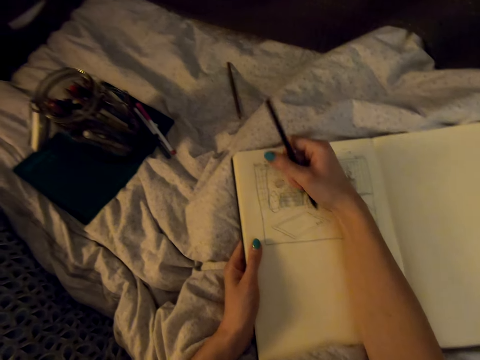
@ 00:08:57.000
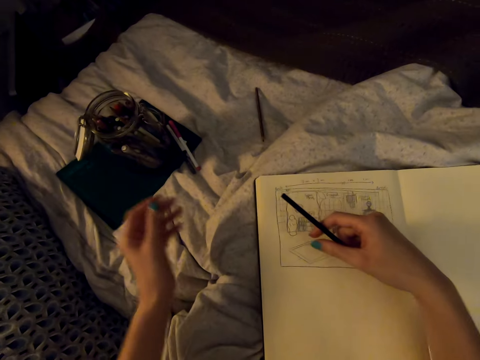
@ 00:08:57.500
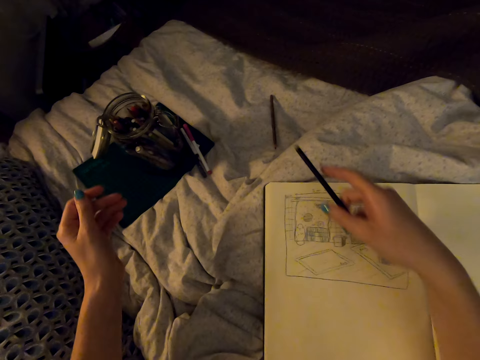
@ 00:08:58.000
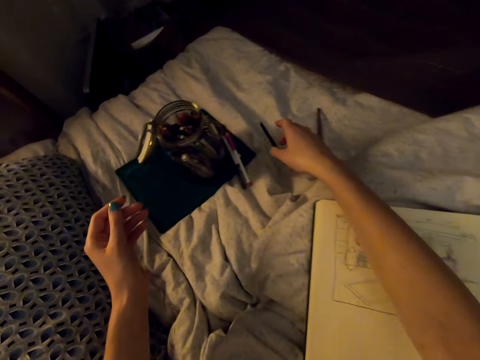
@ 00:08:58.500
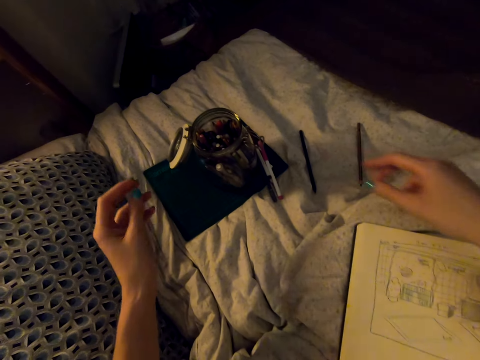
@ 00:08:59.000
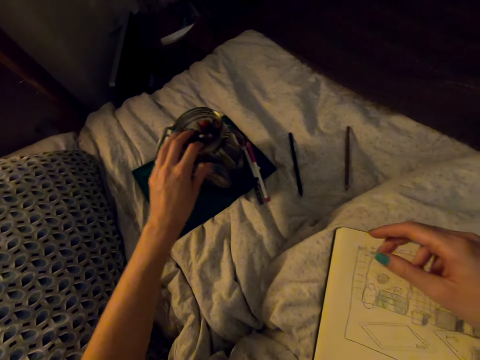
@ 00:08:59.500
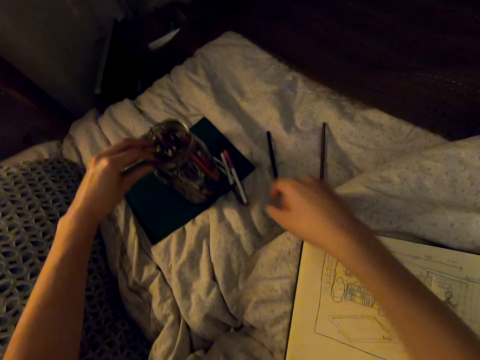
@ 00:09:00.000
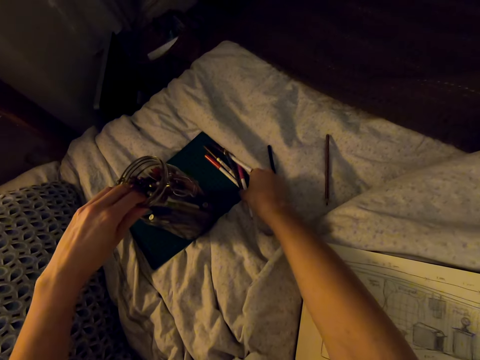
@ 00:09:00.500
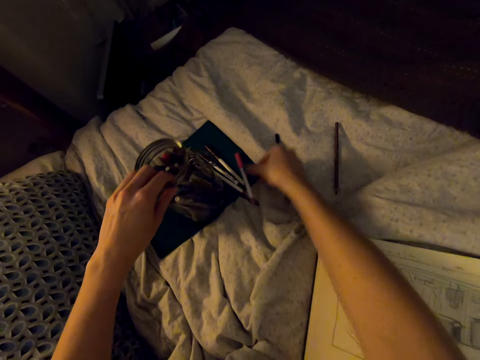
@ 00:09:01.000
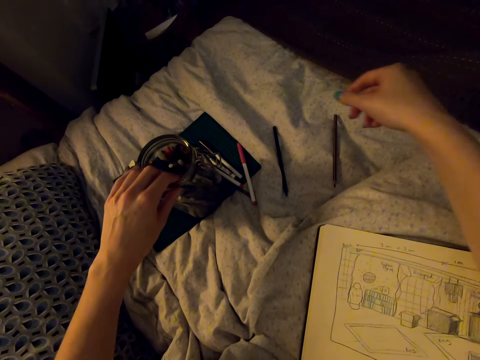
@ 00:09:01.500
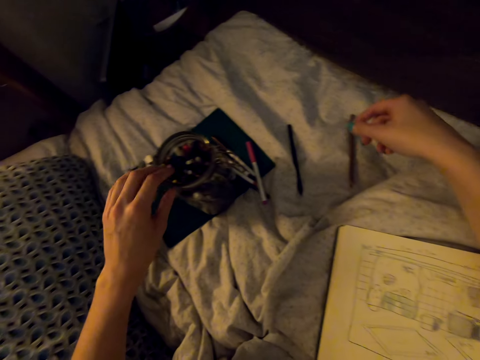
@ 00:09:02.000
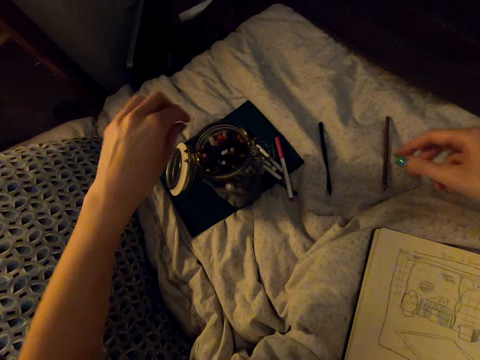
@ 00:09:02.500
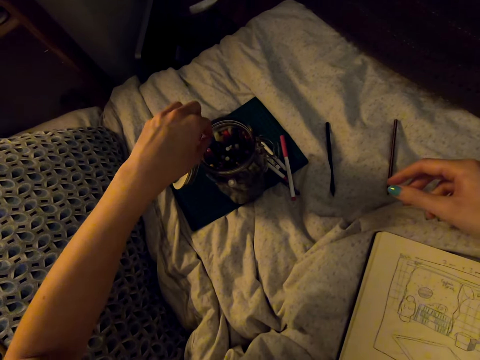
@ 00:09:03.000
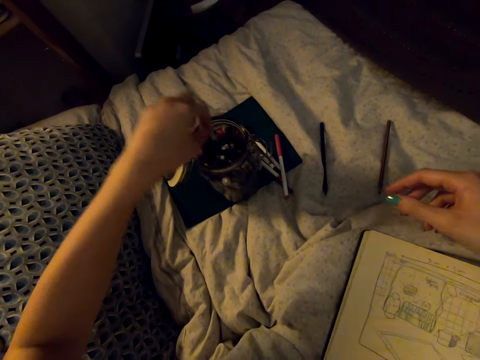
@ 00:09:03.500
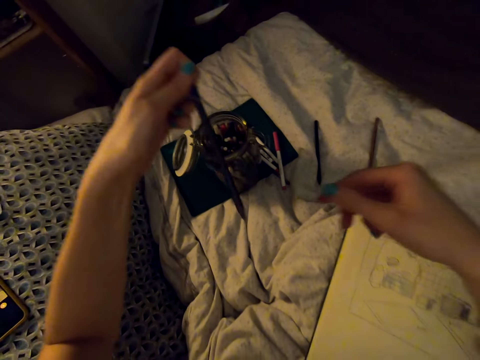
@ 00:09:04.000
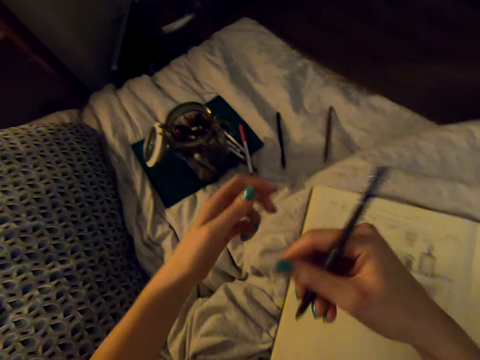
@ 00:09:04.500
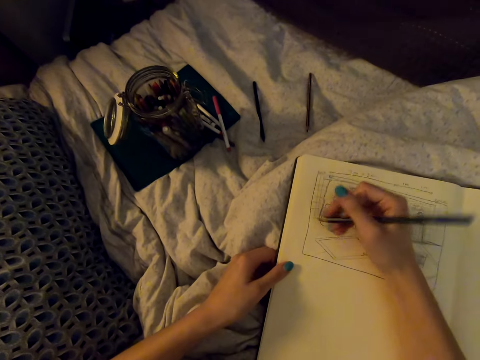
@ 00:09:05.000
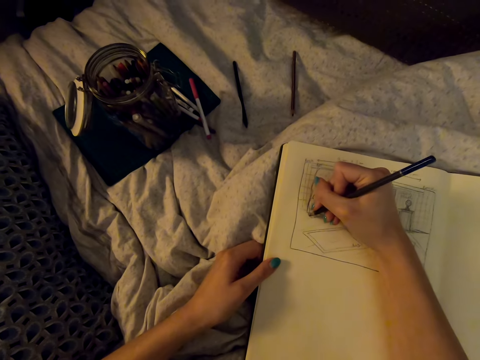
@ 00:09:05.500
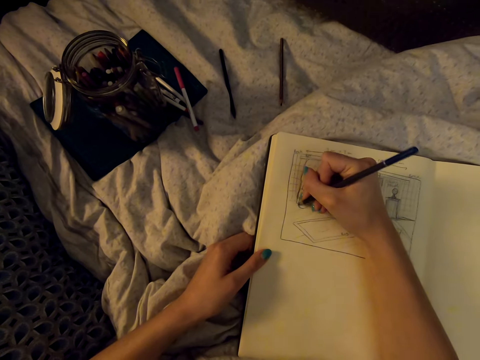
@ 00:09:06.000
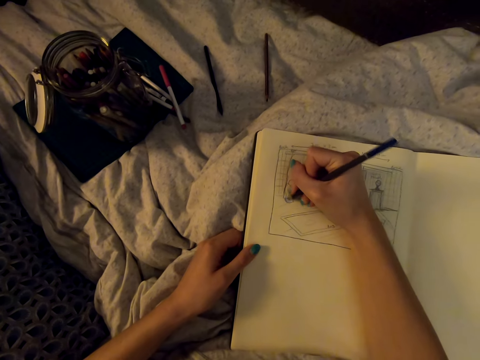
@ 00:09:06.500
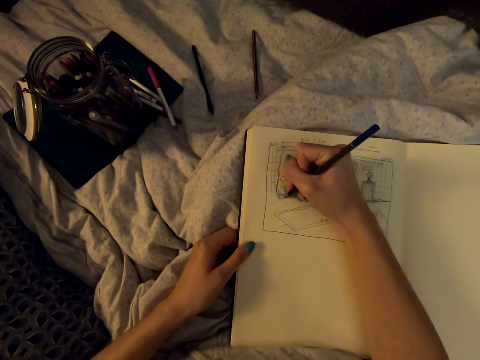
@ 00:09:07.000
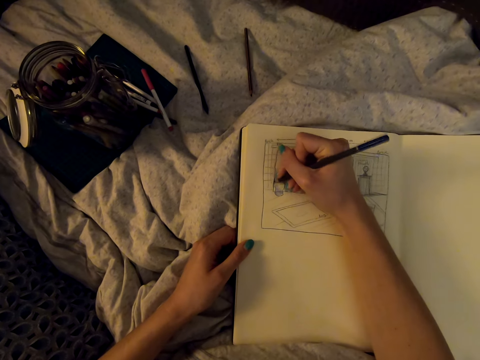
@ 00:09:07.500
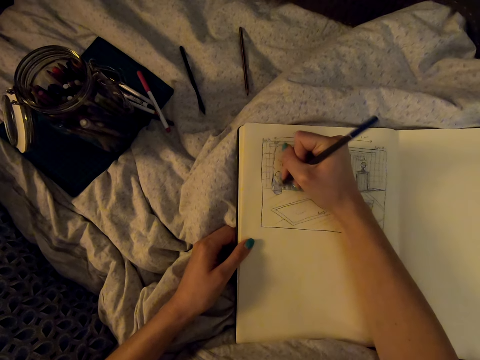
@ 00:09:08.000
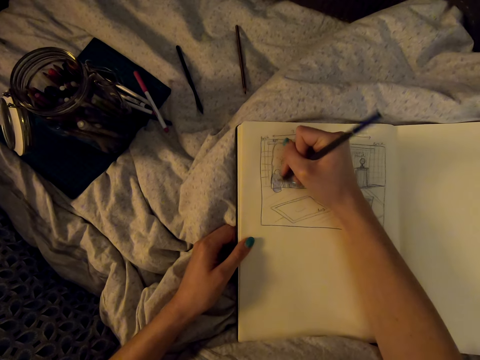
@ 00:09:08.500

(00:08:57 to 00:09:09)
The camera wearer places the pencil on the bed. She touches the jar of pencils with her hand and touches the marker pens on the bed. She pulls a color pencil from the jar. She draws on the book with the color pencil.

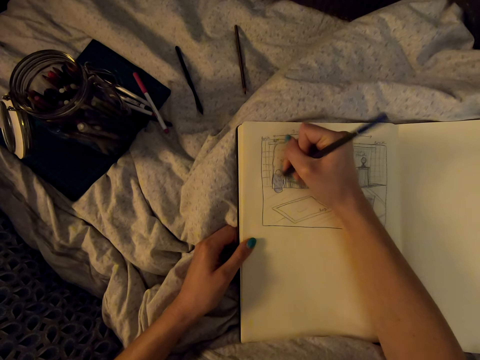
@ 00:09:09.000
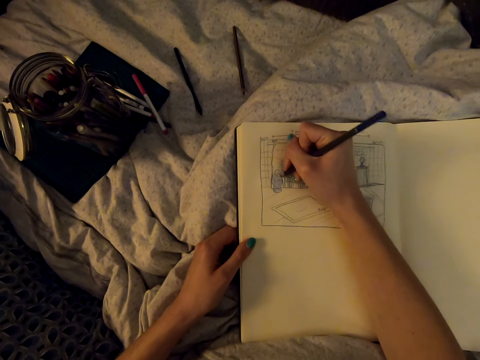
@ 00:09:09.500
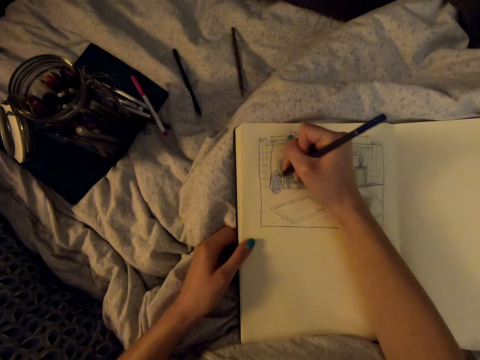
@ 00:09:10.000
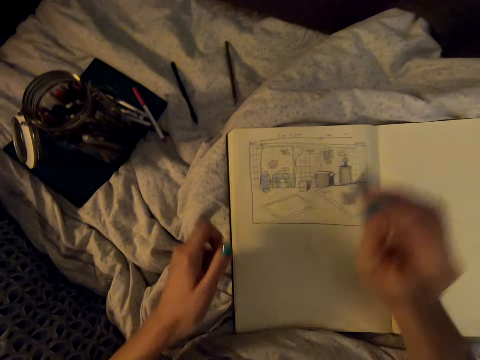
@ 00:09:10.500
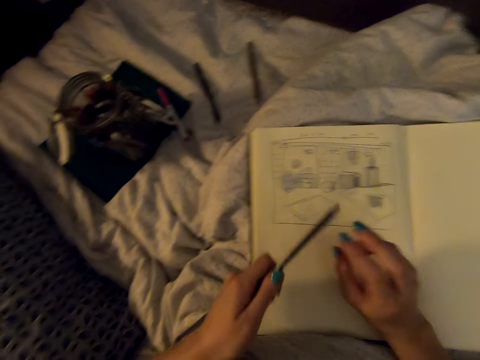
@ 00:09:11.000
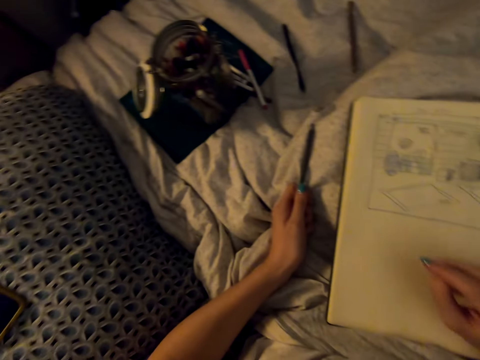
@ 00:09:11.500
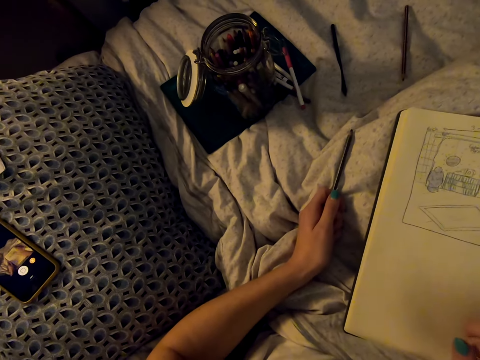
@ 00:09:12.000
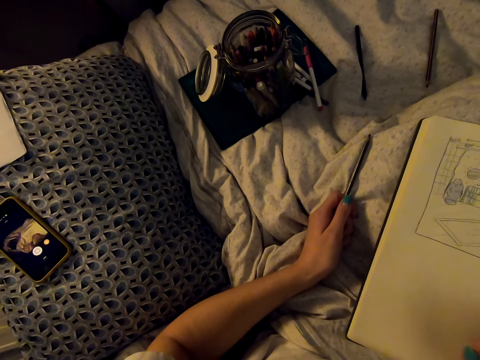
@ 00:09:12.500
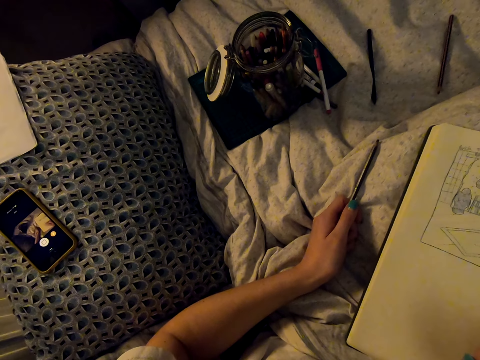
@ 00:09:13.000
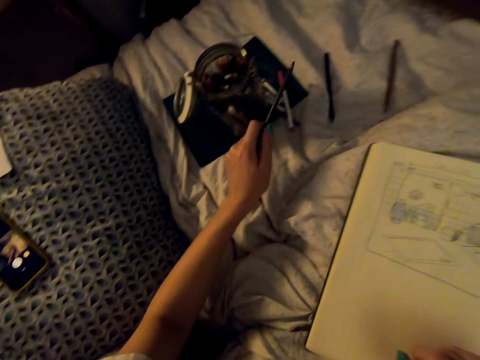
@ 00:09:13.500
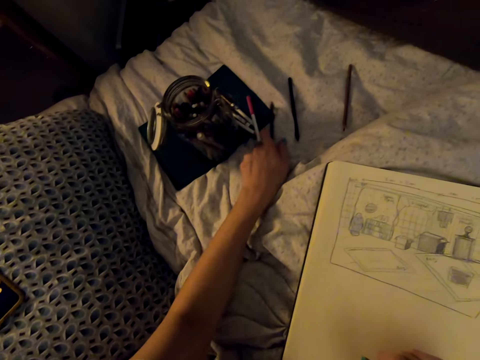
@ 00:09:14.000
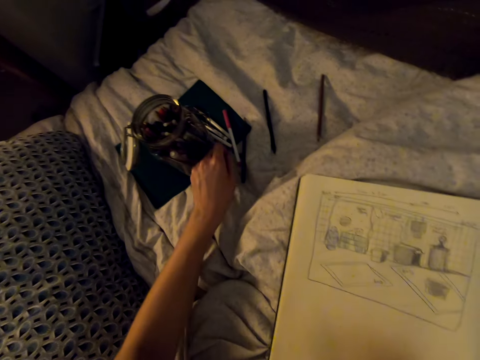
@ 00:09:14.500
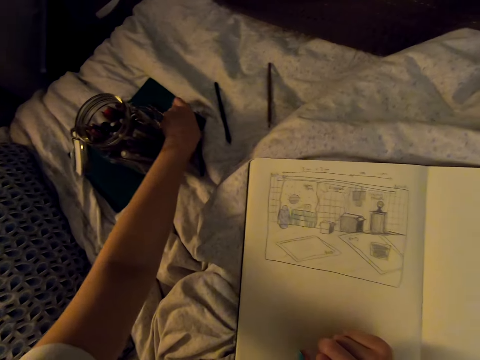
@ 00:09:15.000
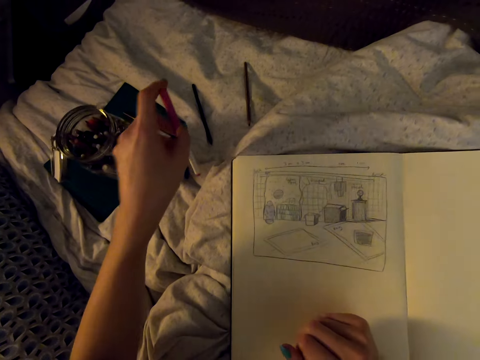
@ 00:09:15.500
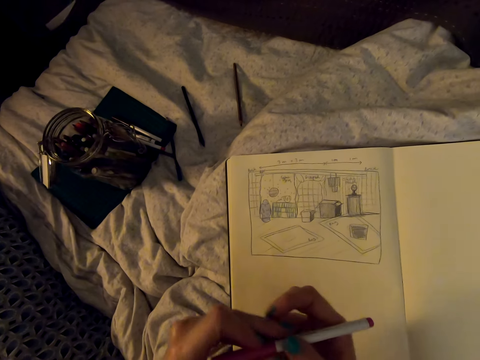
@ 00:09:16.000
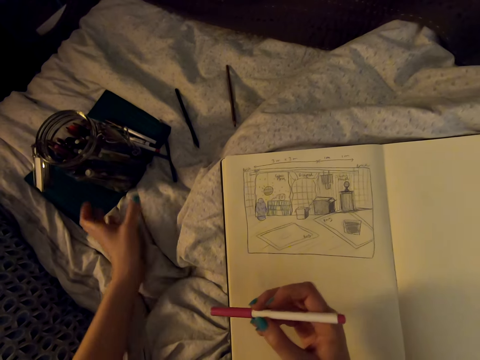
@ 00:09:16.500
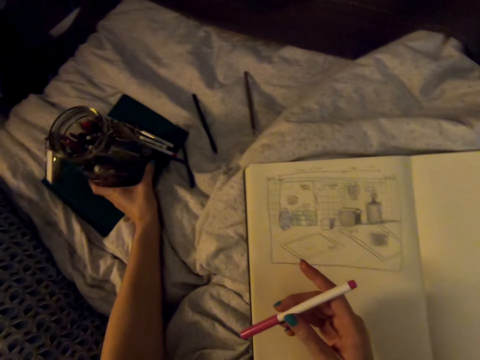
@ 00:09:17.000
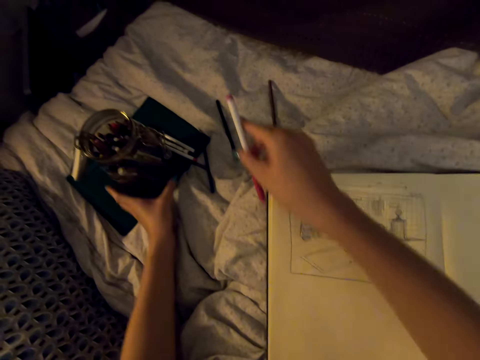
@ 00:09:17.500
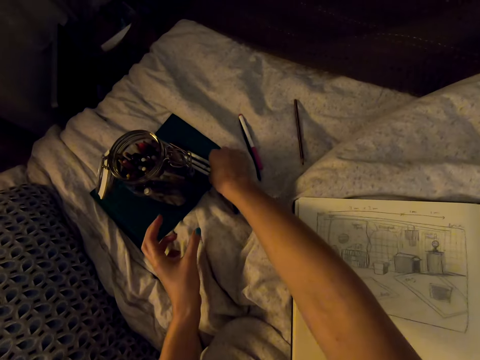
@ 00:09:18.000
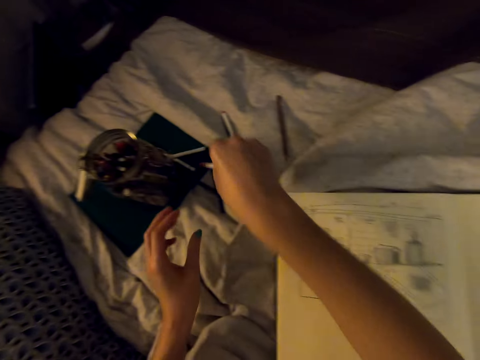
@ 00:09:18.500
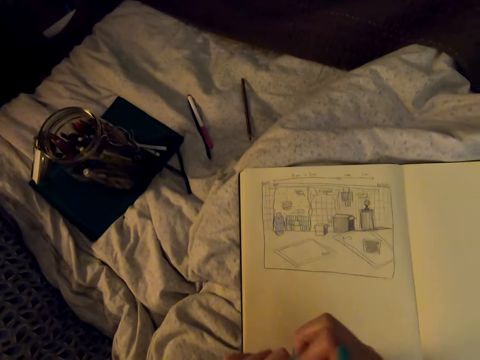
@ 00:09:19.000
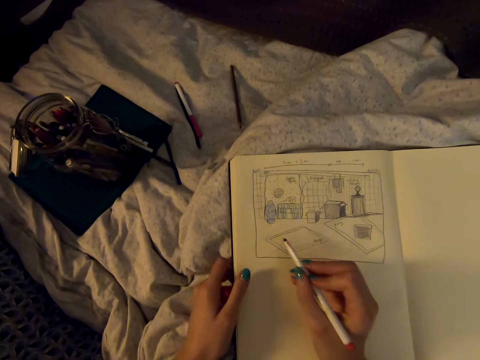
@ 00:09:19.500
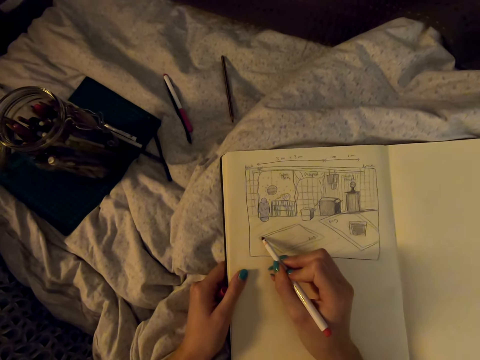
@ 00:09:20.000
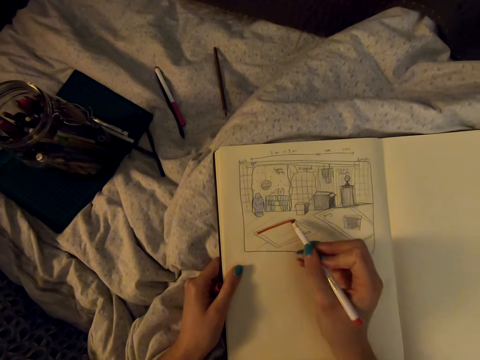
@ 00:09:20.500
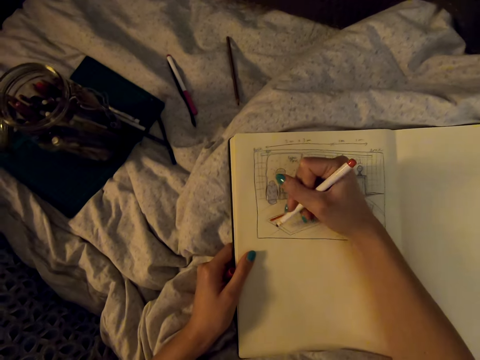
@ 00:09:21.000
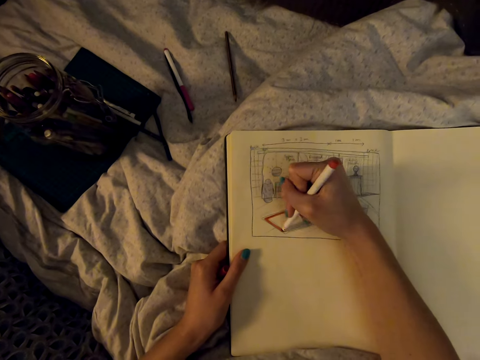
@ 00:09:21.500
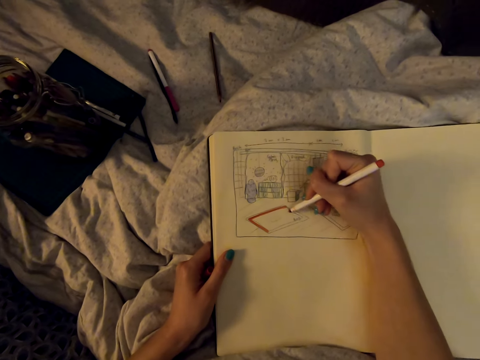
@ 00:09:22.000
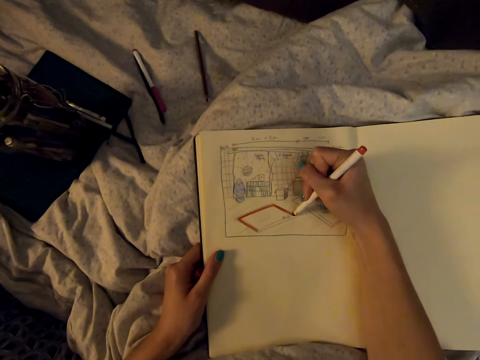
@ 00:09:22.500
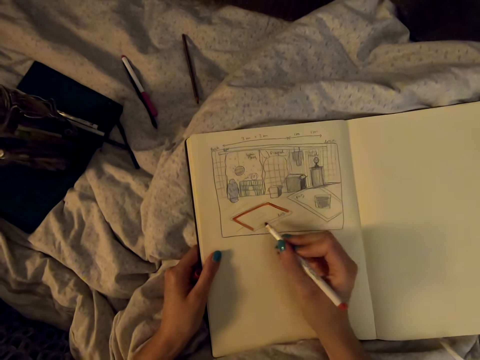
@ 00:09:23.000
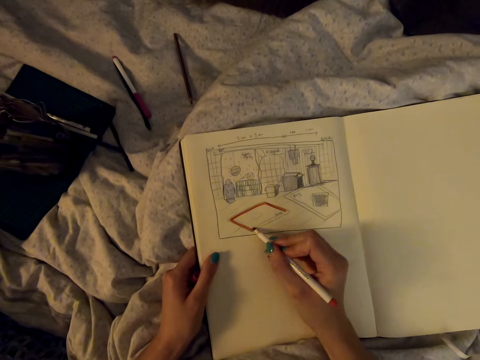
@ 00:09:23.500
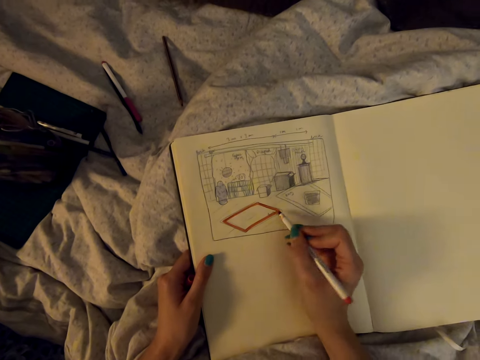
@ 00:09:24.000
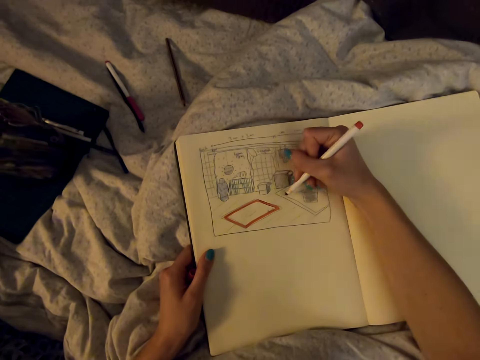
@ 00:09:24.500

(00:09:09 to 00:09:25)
The camera wearer draws on the paper. She puts down the color pencil and picks up a marker pen. She touches the jar with her hand. She puts down the marker pen and picks up a marker pen. She draws on the book with the marker pen.
